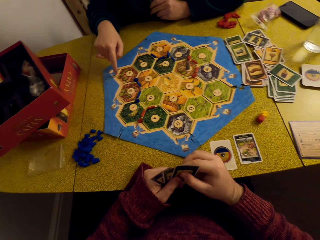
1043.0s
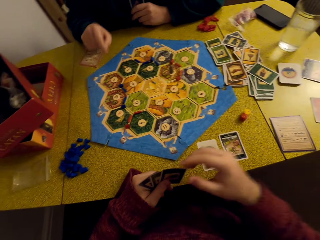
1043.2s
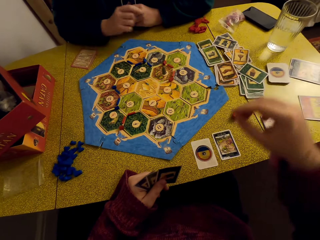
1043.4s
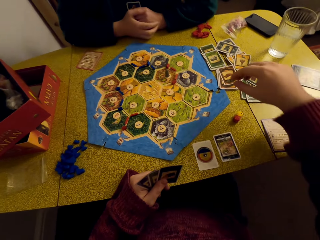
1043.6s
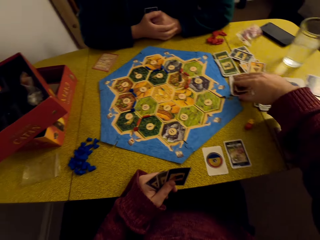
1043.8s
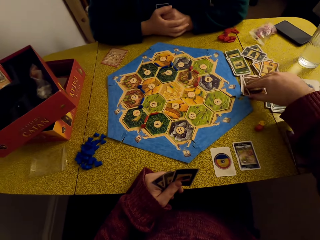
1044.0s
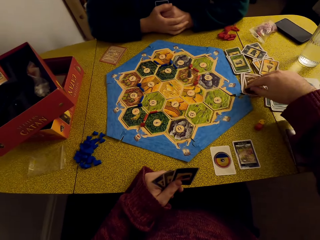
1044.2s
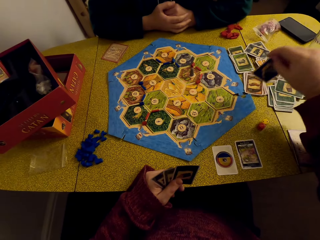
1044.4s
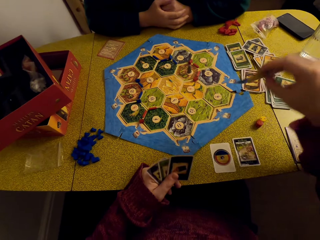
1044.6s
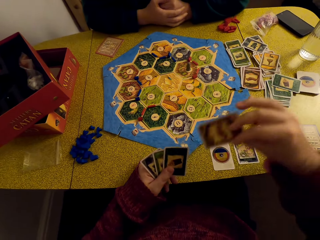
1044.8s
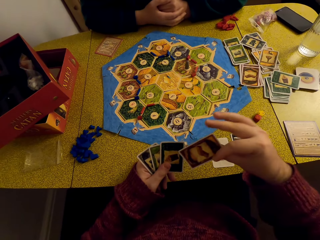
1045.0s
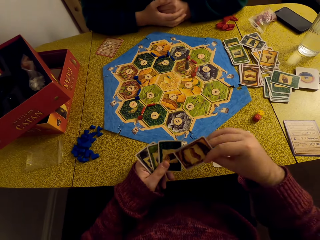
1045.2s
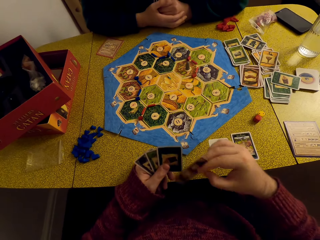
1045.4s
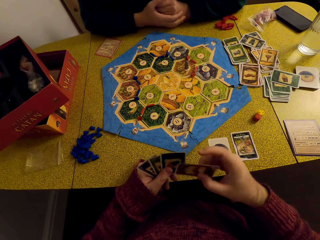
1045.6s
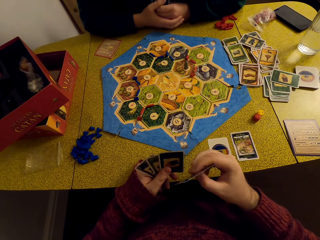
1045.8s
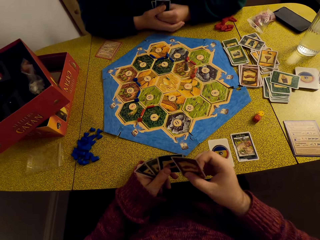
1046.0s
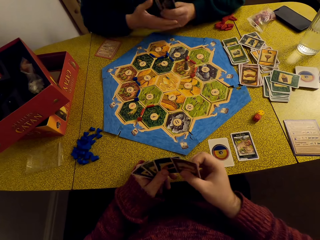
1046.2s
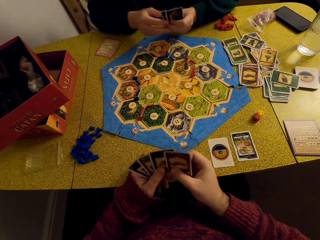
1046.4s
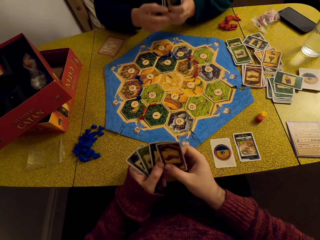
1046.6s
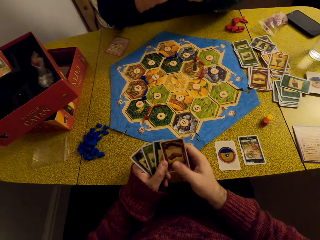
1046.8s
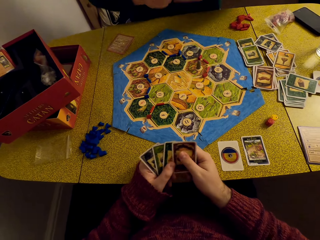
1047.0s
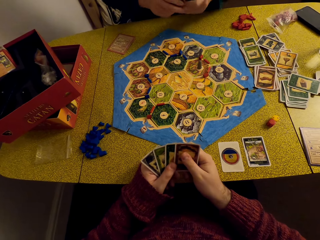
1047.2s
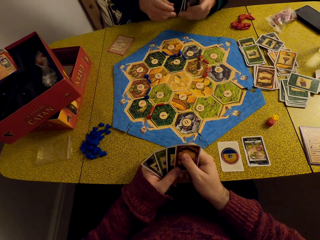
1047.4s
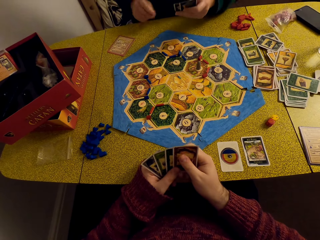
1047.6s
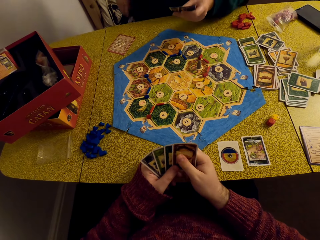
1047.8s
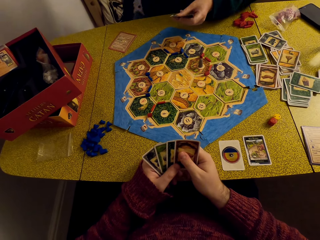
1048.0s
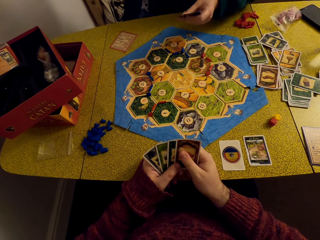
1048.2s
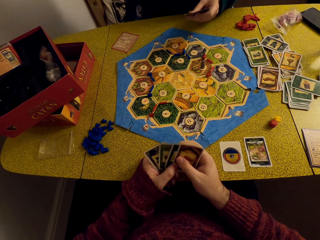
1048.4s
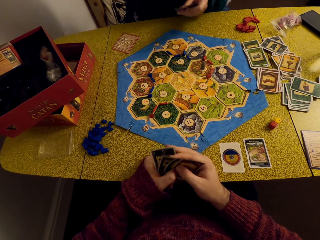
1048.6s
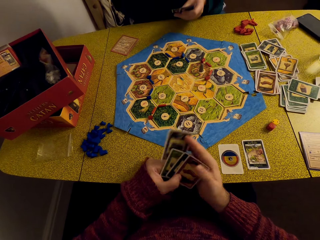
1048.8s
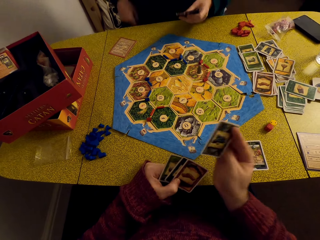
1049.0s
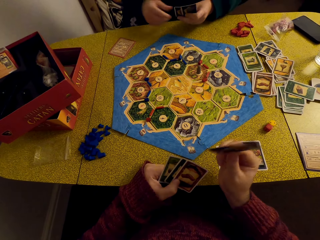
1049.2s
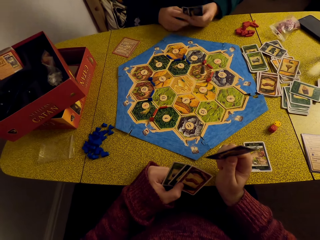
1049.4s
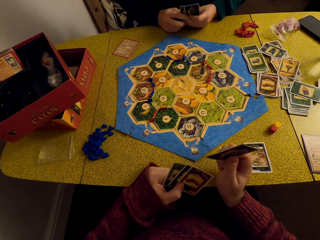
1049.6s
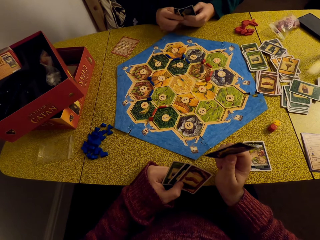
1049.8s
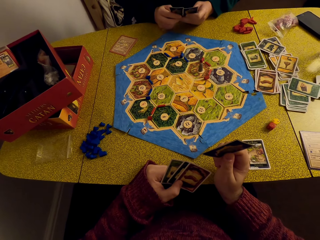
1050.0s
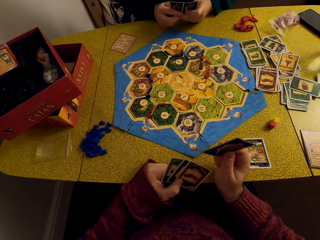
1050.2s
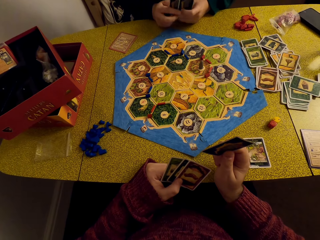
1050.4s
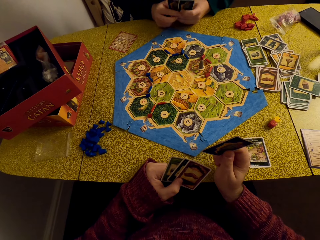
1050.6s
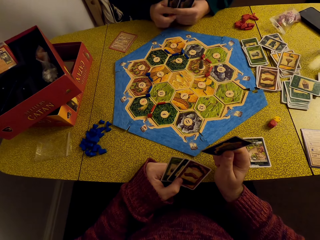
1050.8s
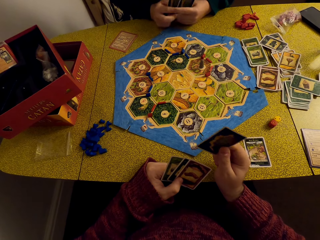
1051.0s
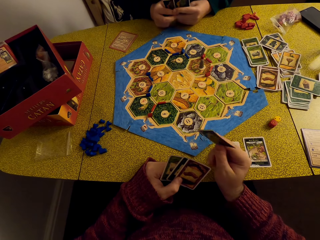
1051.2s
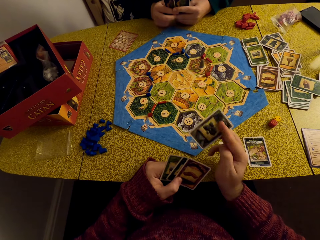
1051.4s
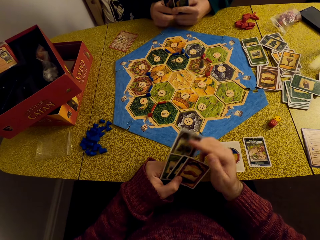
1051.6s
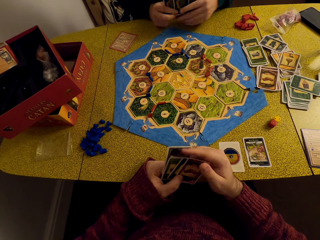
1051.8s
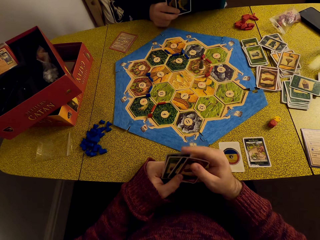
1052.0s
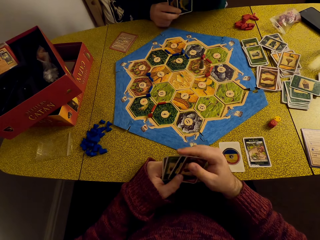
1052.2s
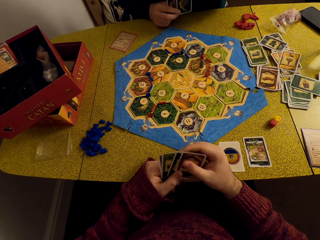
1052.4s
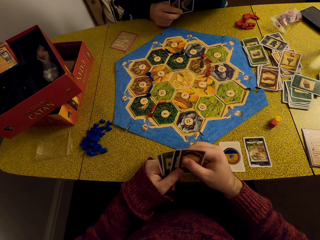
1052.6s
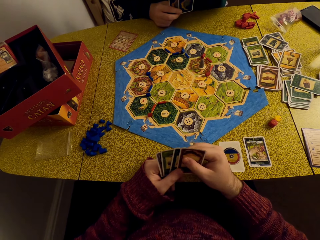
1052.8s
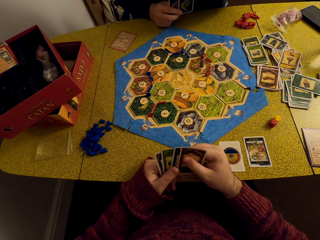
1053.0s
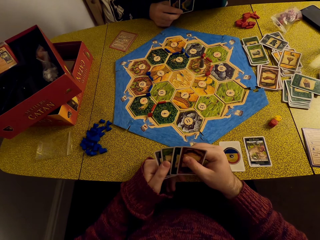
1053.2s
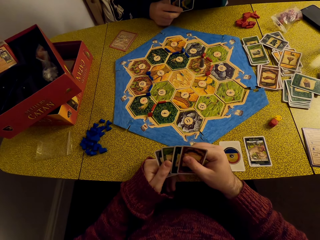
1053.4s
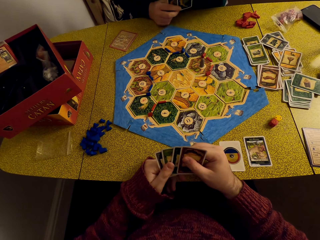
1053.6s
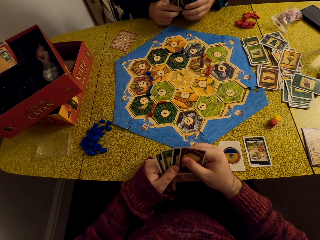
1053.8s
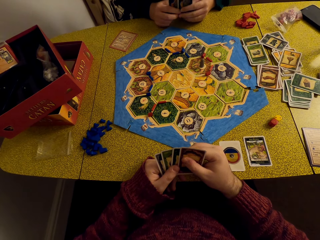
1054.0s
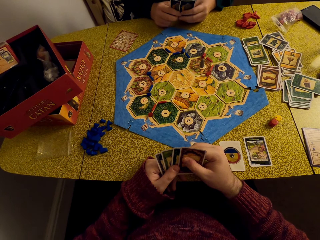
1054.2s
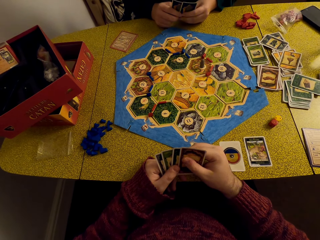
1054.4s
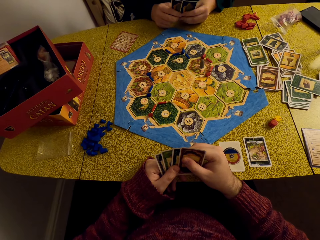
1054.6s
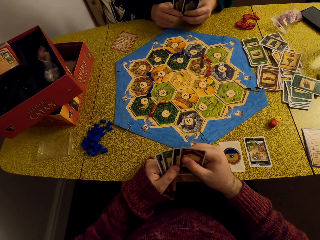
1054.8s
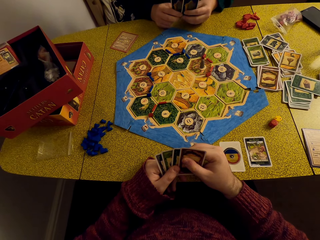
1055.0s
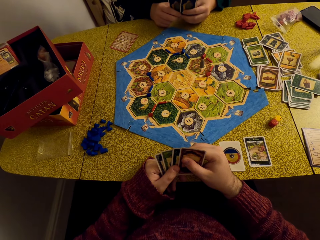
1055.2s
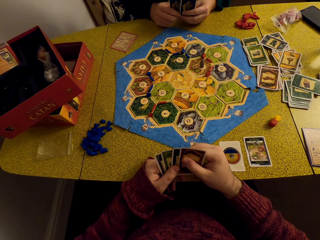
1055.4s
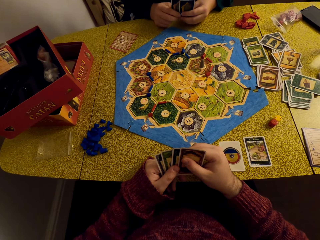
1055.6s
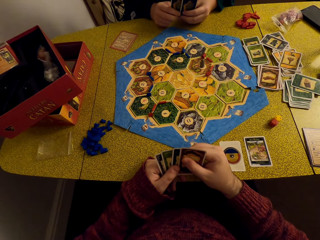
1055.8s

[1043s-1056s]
The camera wearer picks up a card. He places the card in his deck. He talks to a woman. He picks out a card from his deck. He talks to the woman. He places the card in his deck. He stares at the game board.

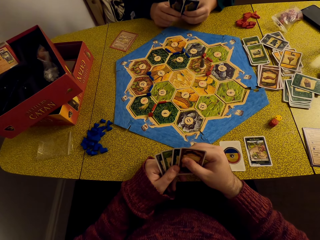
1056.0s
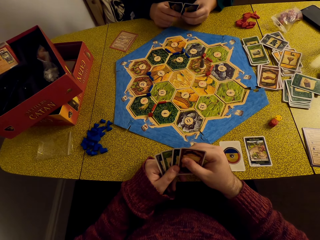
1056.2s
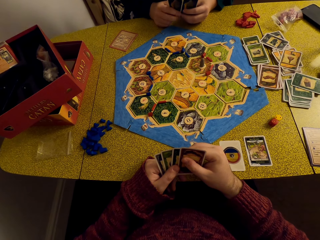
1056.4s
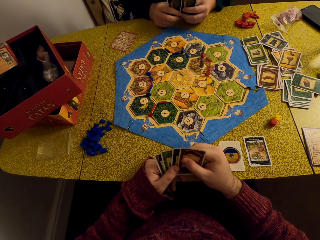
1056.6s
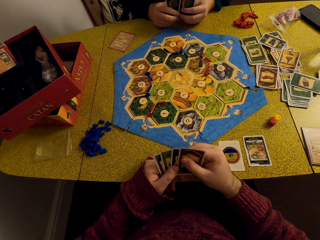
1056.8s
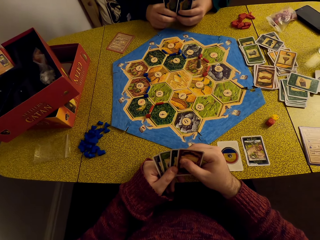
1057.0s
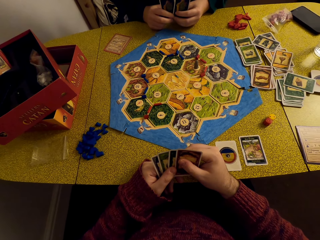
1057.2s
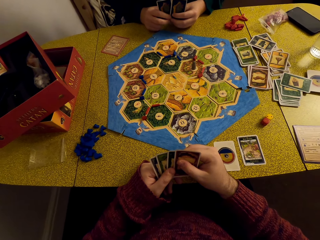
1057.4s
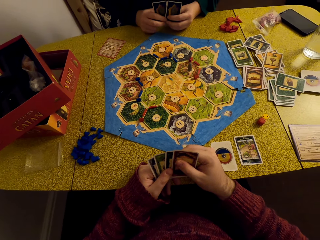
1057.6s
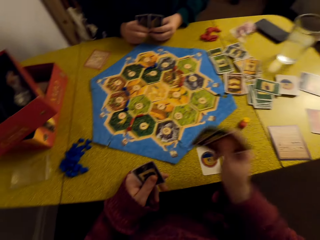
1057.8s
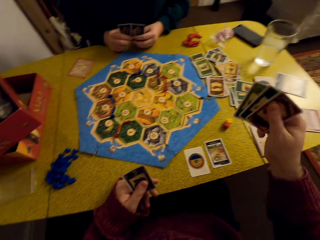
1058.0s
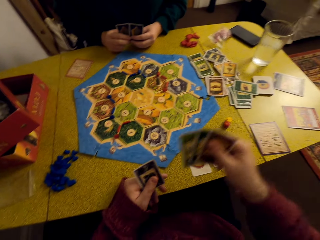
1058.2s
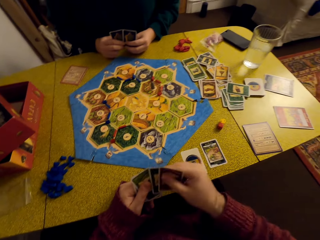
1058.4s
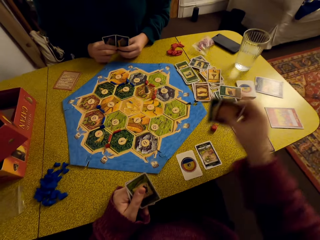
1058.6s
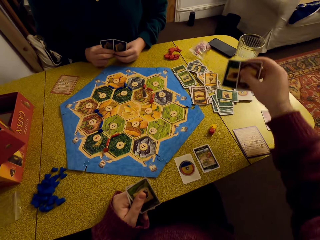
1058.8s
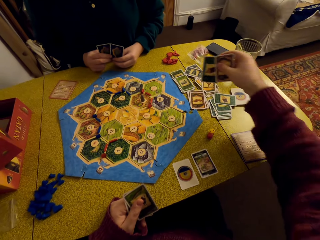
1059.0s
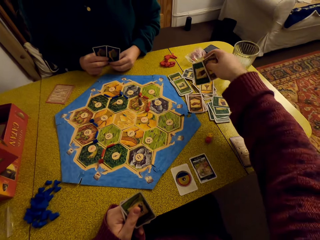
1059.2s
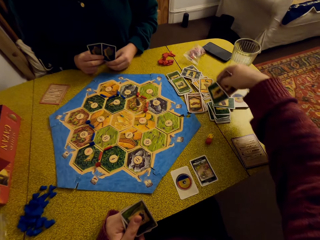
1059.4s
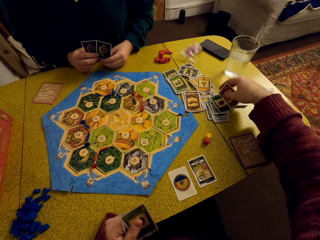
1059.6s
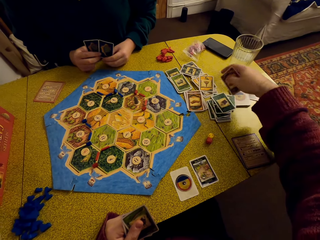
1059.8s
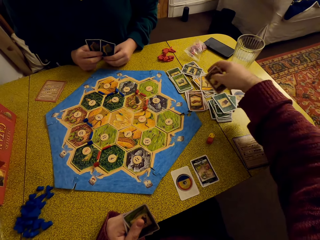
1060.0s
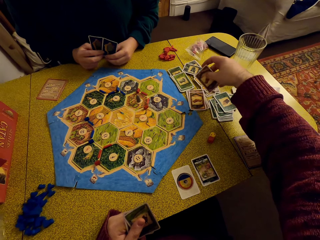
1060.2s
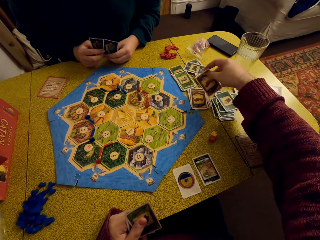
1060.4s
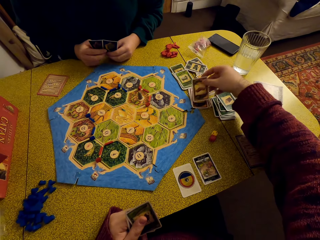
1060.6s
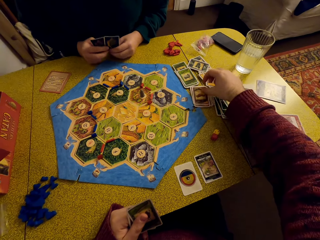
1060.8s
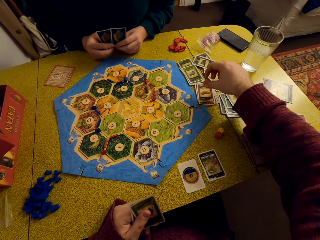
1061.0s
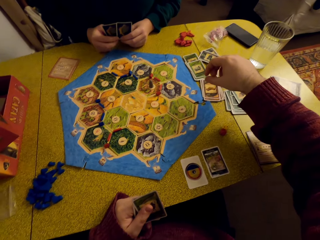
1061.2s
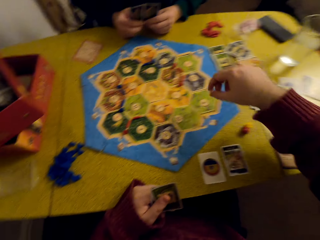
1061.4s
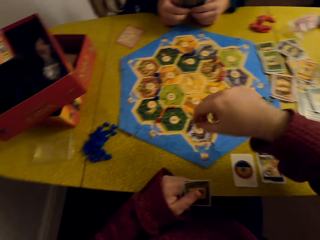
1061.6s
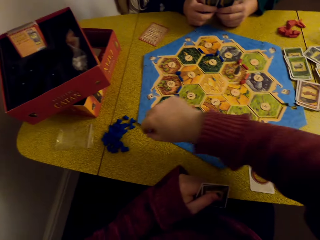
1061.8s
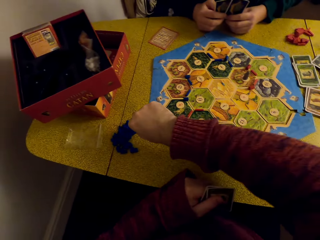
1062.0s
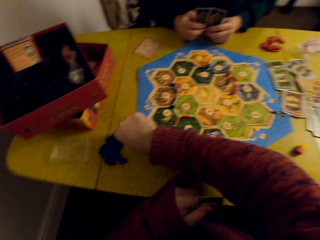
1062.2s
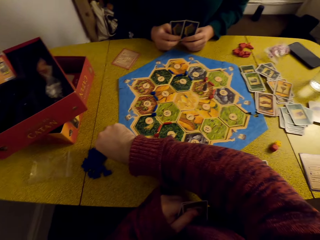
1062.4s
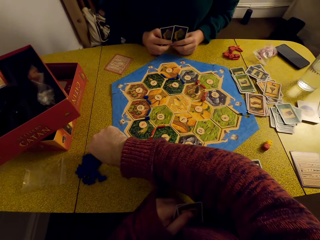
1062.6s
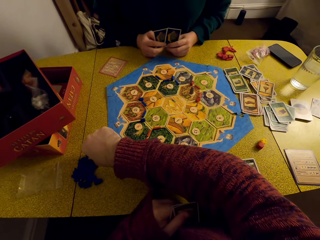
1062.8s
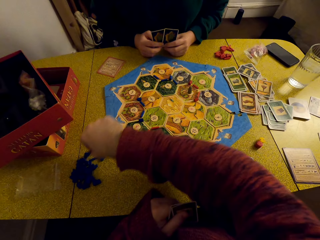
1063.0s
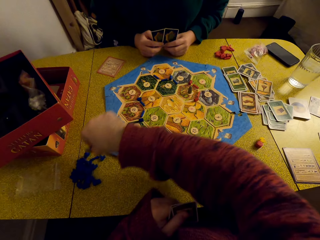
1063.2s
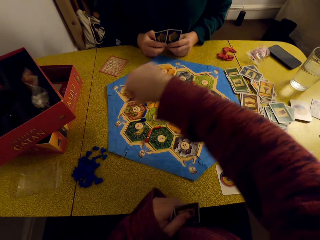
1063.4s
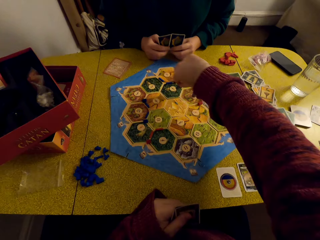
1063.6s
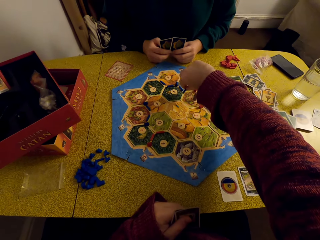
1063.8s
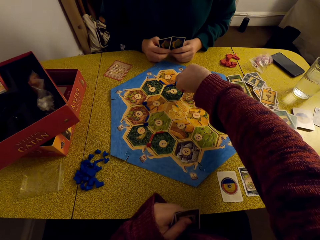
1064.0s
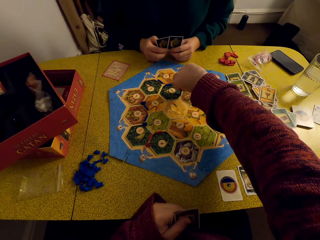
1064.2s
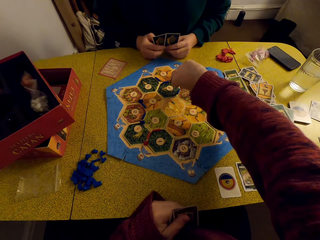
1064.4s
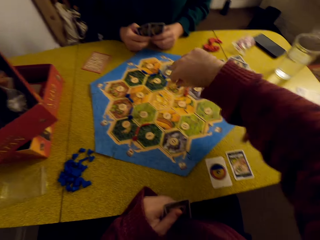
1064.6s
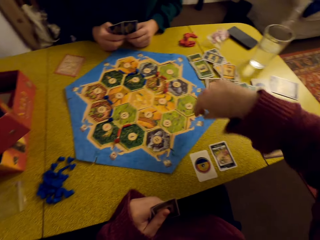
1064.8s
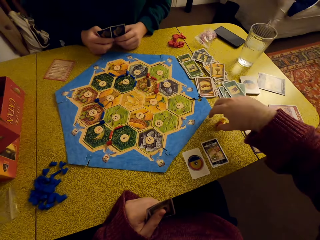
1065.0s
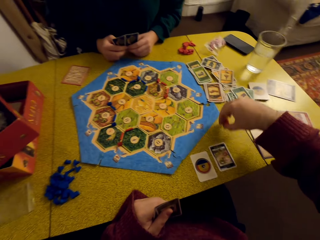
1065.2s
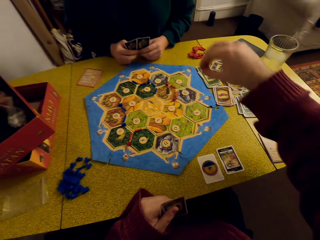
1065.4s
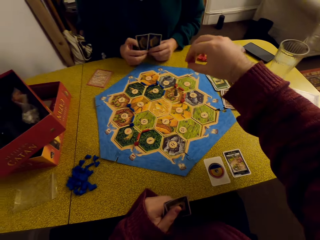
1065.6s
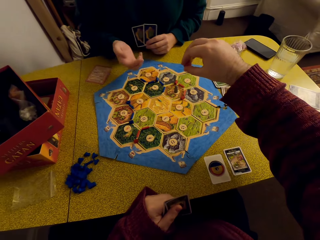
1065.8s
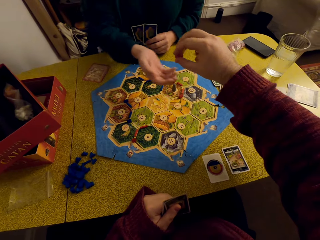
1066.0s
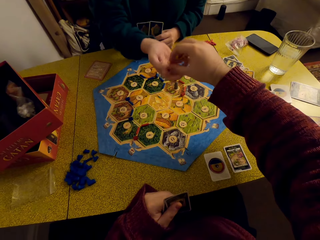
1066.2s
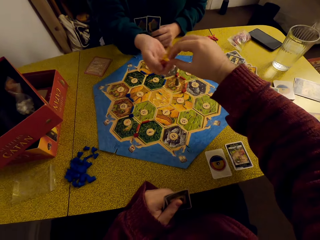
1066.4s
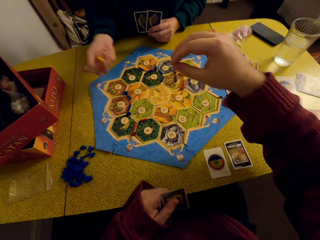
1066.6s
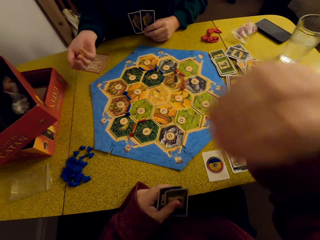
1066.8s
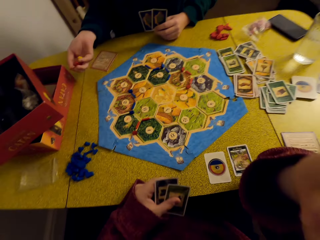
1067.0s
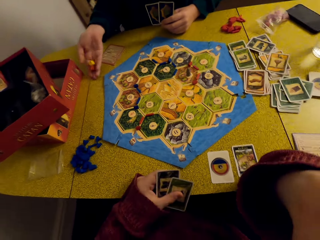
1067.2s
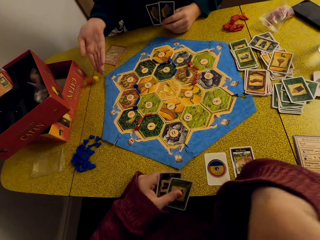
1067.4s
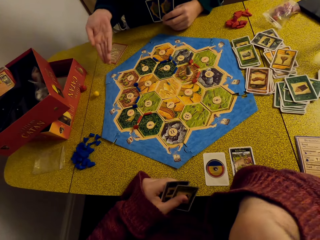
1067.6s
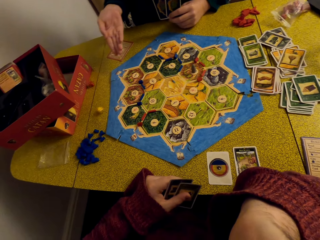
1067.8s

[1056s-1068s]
The camera wearer picks out the cards from his deck. He places the card in his deck. He picks out the cards from his deck. He places the cards on the deck on the table. A woman talks to the camera wearer. The camera wearer picks up the game pieces. He places the game piece on the game board. He picks up the dice and hands the woman the dice. The woman rolls the dice and drops the dice on the table.
